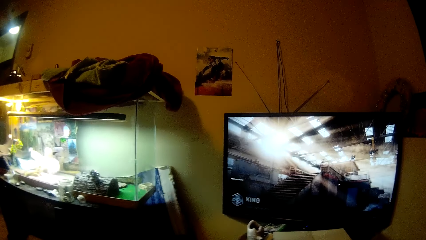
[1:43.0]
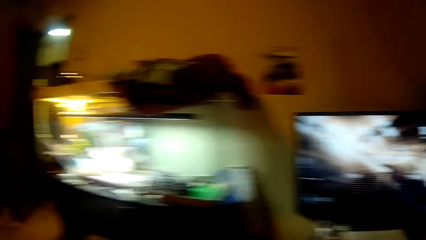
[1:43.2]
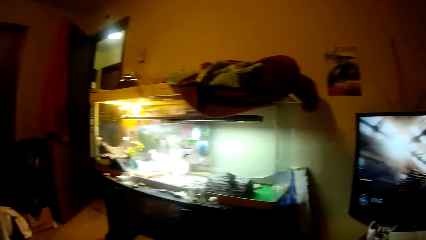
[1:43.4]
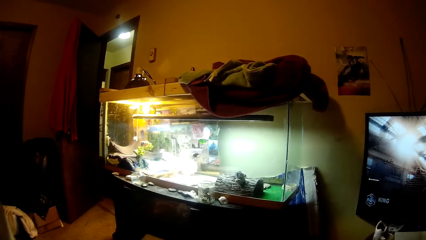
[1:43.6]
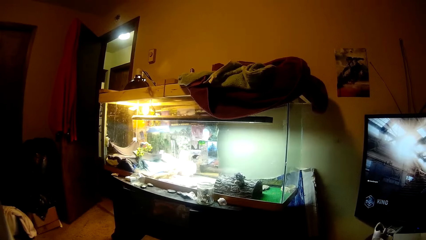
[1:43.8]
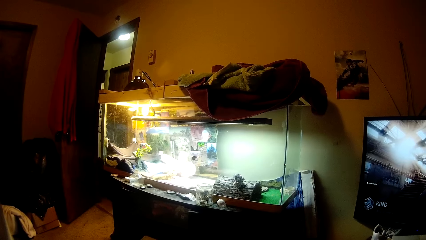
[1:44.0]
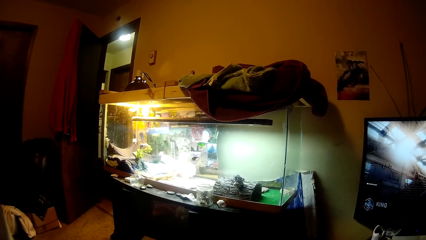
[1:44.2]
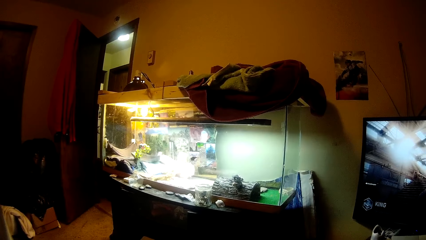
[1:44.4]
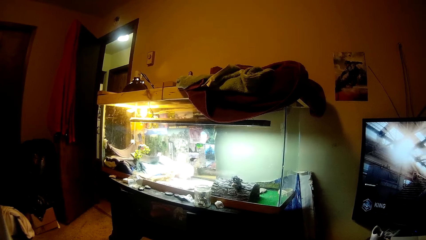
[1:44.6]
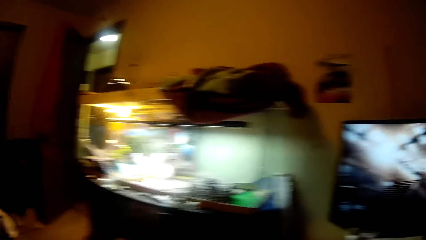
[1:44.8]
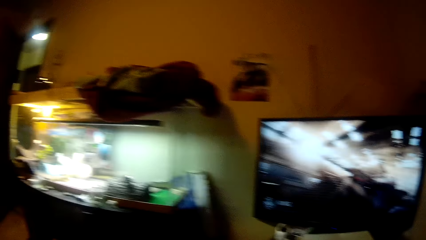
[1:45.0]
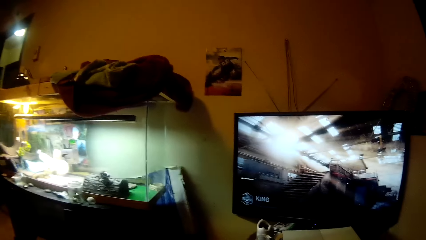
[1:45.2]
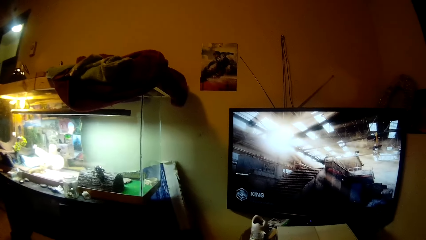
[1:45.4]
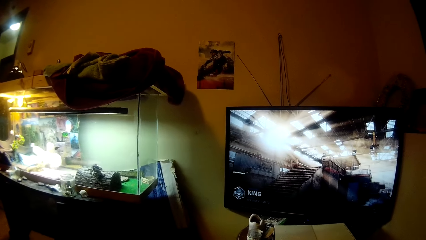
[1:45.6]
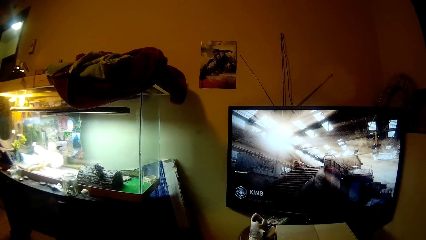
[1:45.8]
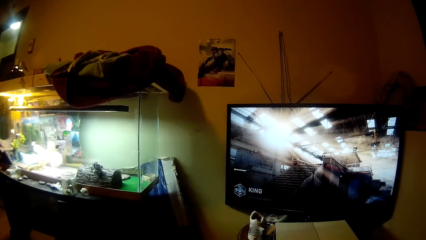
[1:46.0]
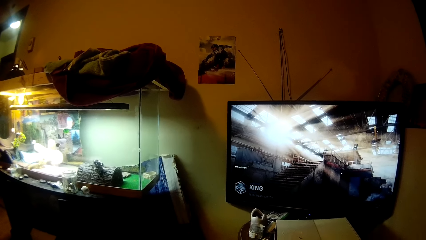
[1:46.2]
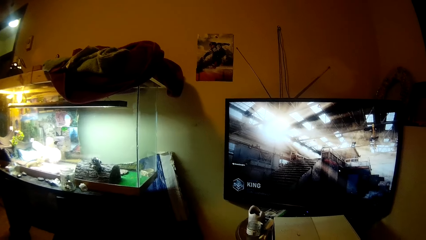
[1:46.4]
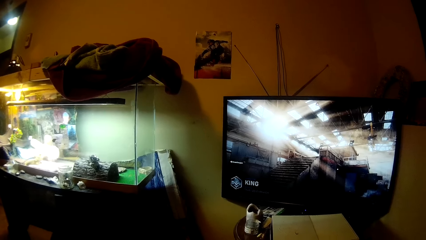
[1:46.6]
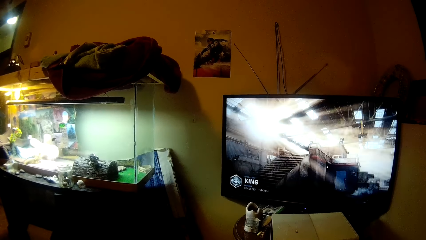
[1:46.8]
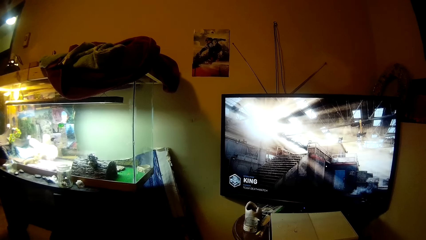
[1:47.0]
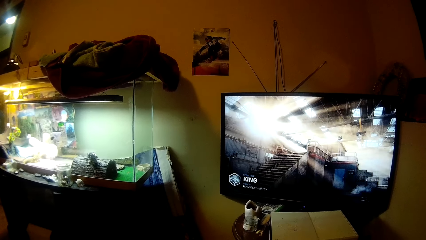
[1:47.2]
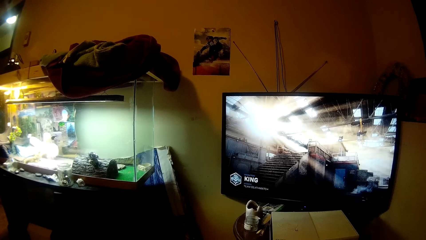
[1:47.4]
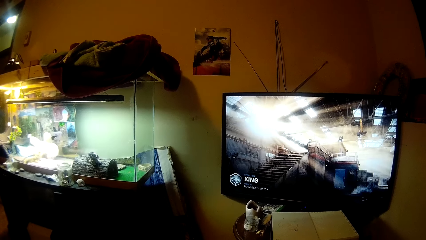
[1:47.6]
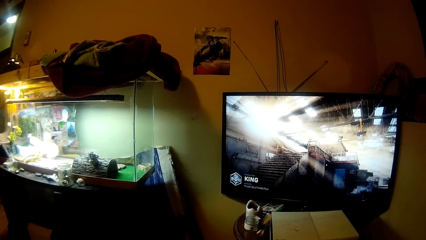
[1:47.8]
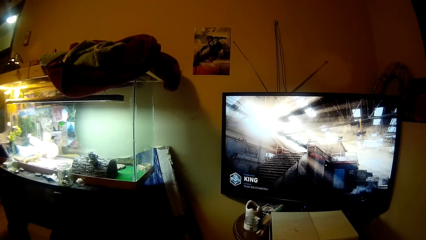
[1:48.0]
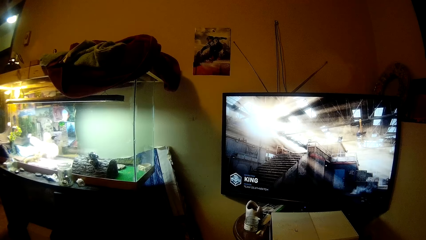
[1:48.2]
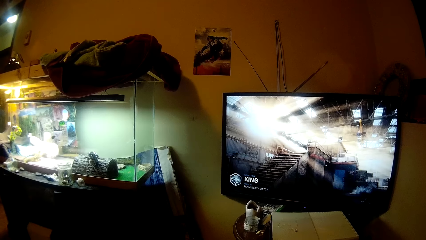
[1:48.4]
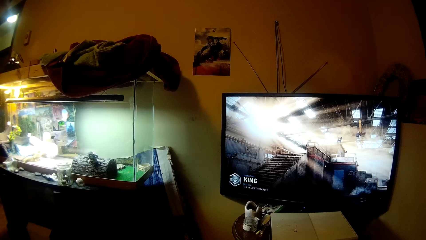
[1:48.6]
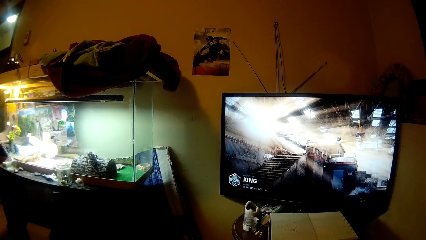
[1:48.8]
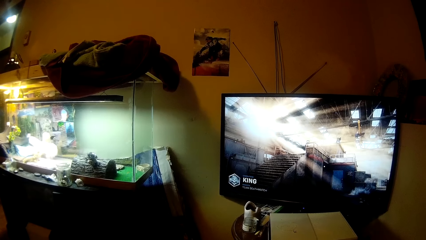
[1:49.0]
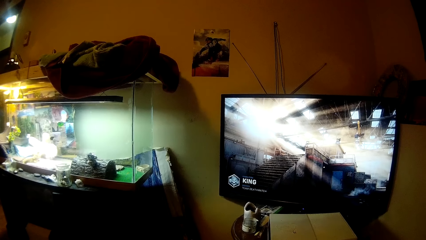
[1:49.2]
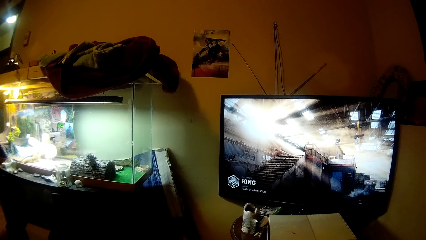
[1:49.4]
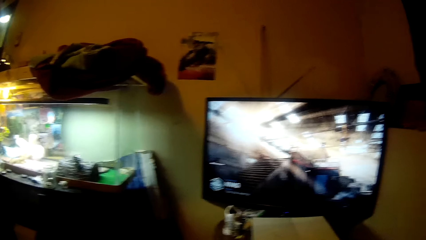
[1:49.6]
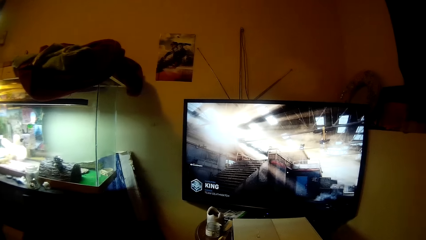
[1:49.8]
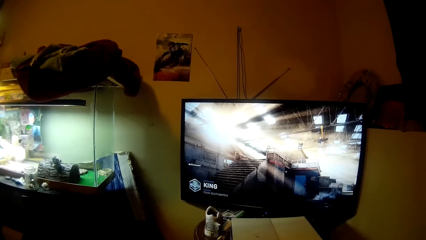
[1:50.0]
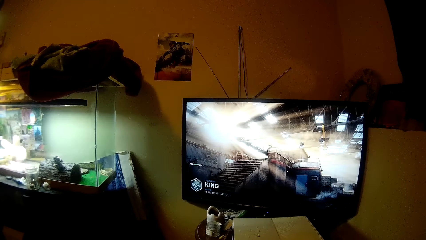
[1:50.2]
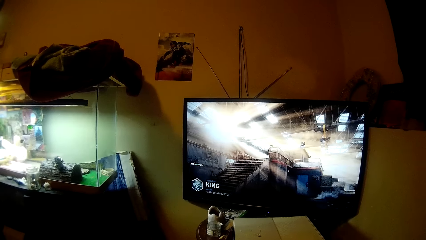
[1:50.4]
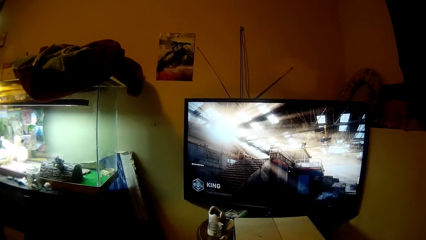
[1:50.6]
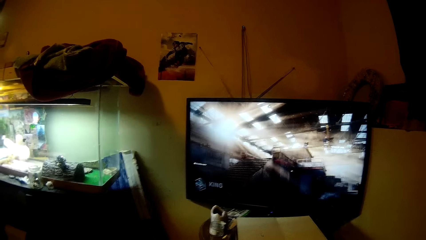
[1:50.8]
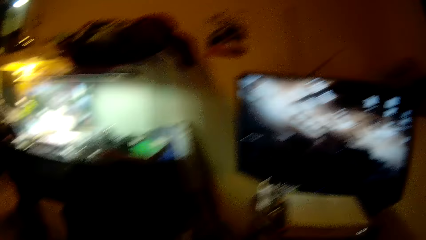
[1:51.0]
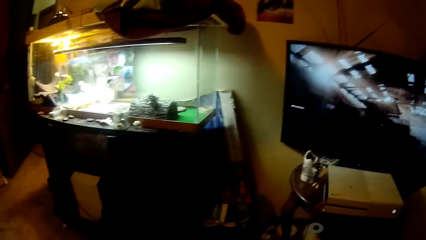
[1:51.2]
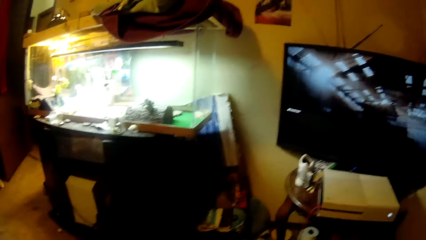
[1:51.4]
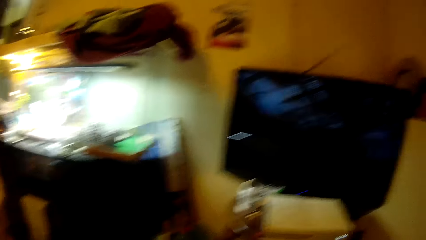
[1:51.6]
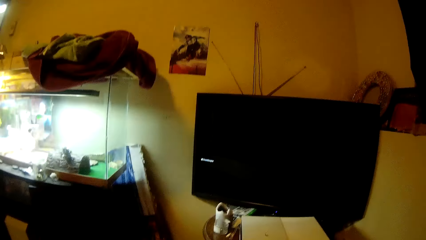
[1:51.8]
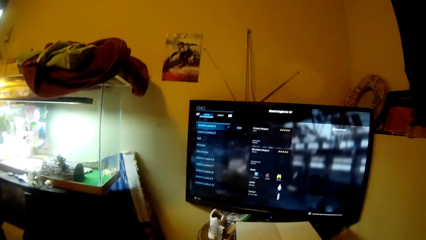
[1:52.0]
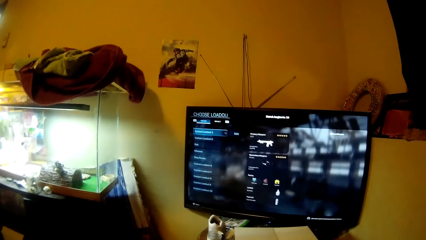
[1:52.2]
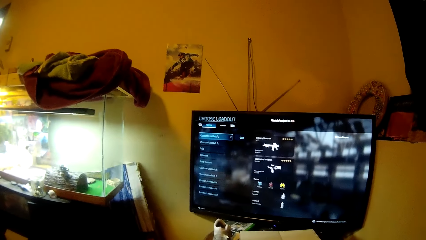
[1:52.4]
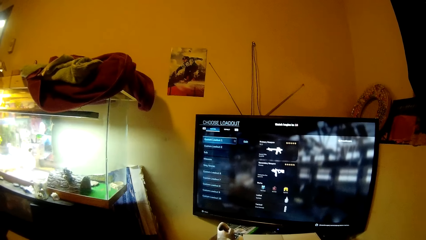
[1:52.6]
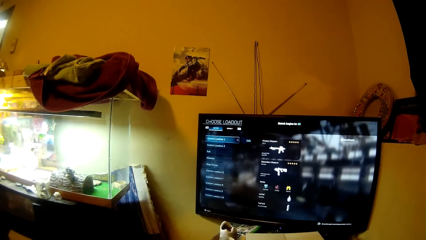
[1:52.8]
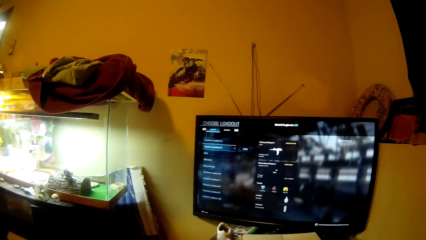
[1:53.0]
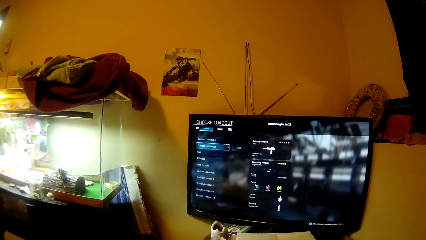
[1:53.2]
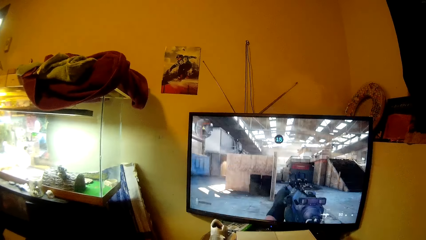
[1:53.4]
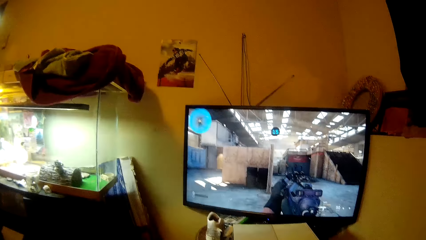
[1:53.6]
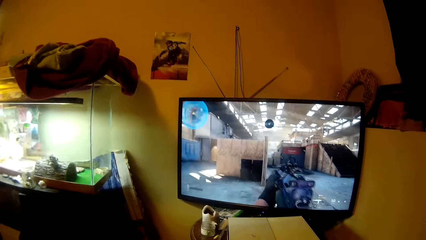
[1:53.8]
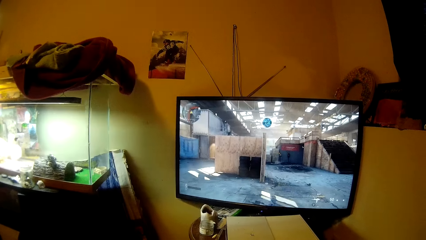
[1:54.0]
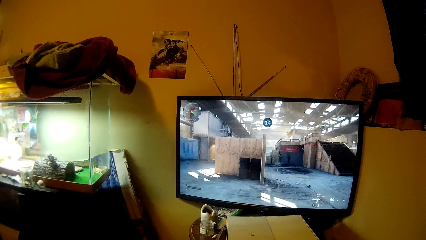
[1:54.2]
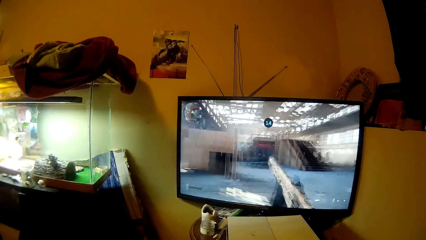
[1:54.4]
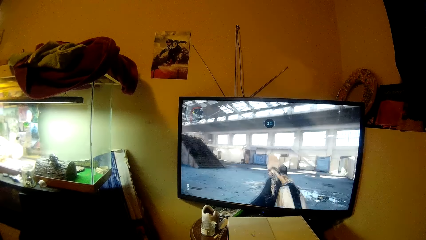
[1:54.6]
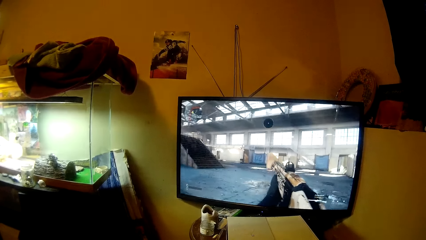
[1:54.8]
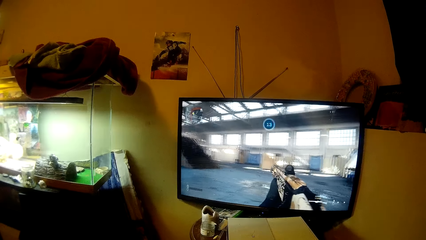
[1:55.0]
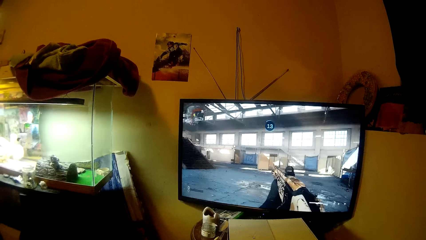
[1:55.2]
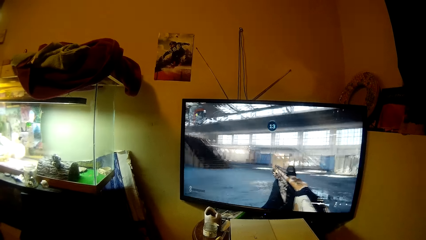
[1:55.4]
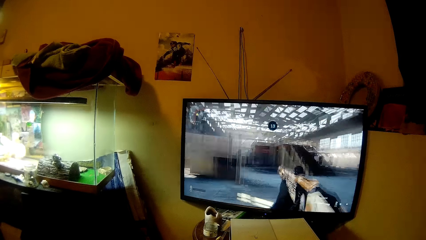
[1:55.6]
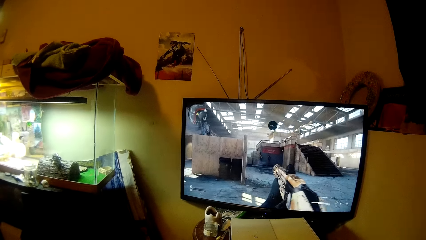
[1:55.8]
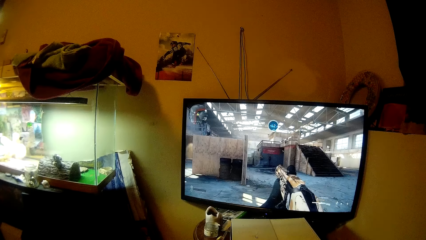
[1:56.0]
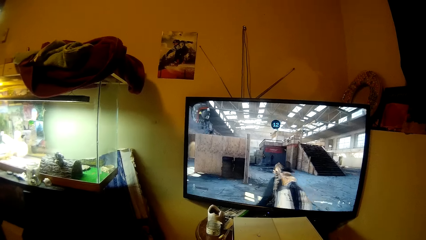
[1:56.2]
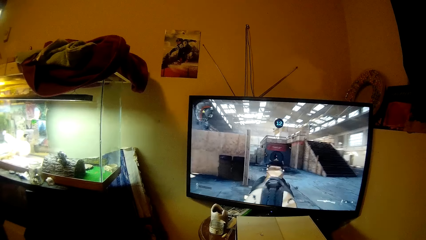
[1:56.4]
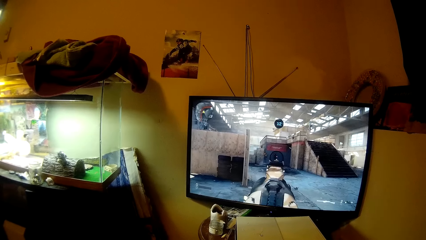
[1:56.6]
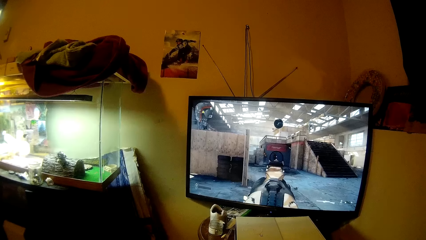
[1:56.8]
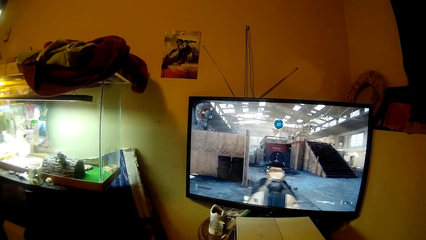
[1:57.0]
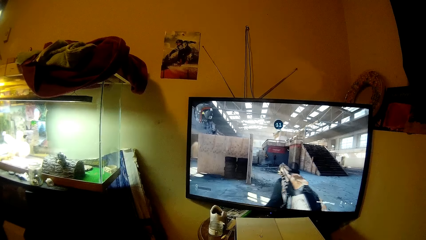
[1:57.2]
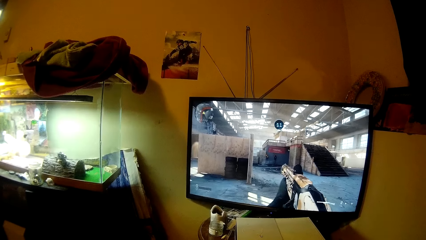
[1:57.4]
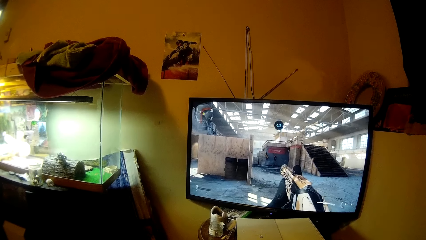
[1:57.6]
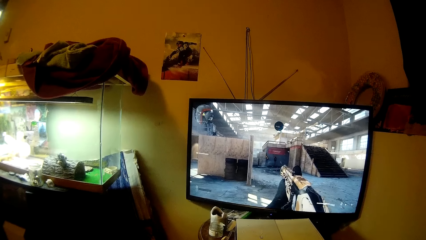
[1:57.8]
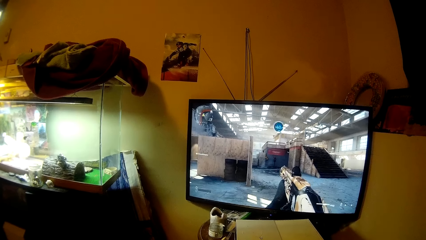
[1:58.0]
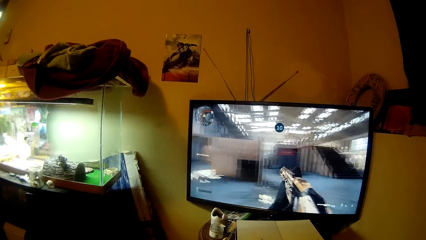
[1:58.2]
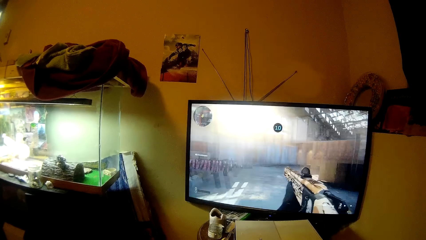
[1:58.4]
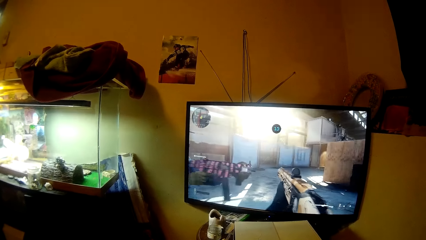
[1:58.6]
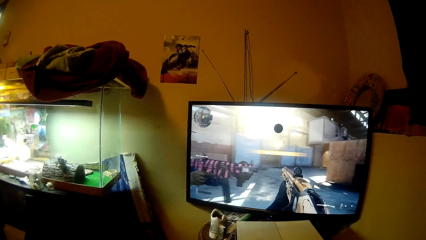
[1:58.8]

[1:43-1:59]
The camera wearer looks to the other side of the room. They look back at the television. They look around the room. They play a game on the television.
